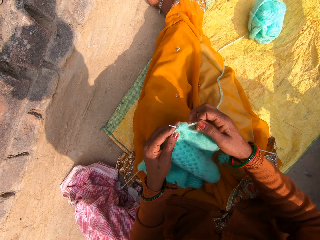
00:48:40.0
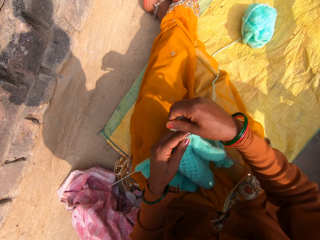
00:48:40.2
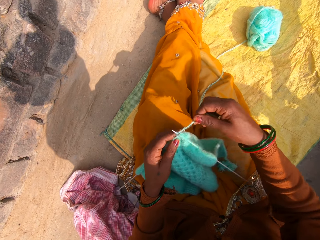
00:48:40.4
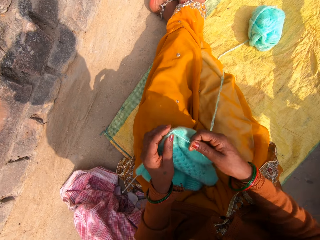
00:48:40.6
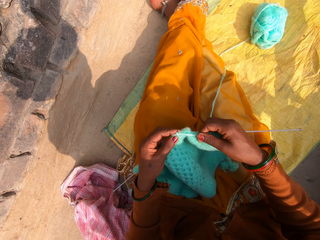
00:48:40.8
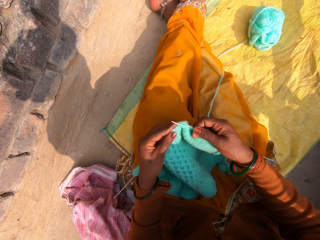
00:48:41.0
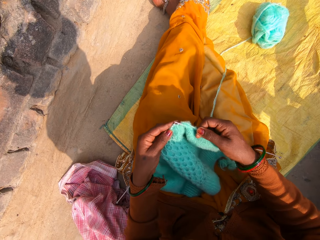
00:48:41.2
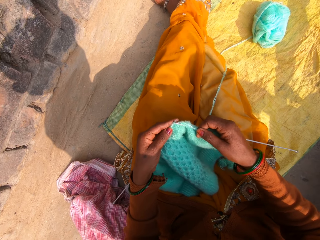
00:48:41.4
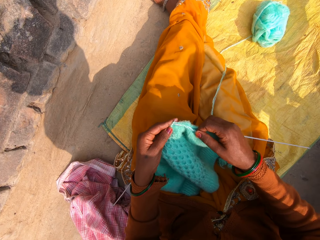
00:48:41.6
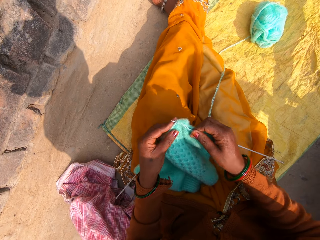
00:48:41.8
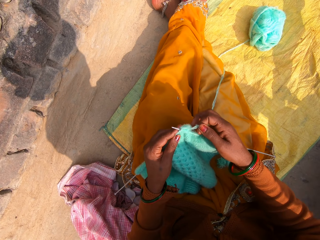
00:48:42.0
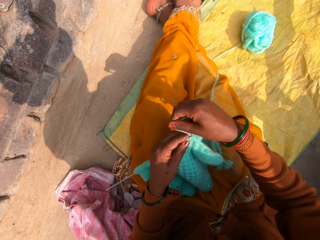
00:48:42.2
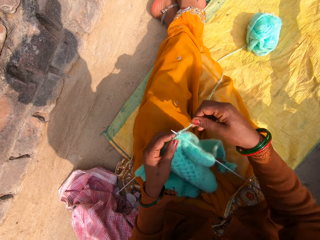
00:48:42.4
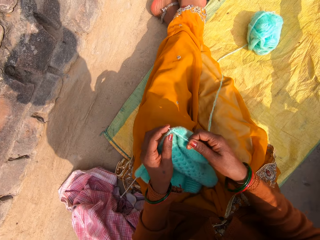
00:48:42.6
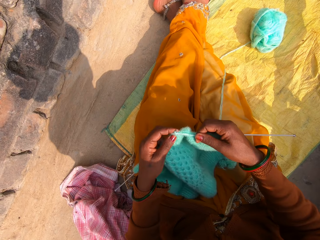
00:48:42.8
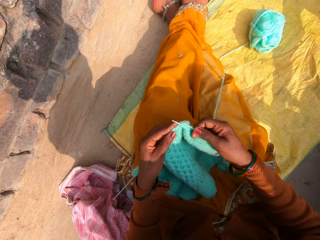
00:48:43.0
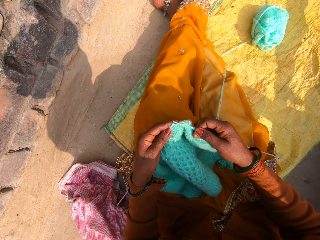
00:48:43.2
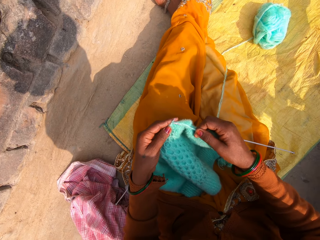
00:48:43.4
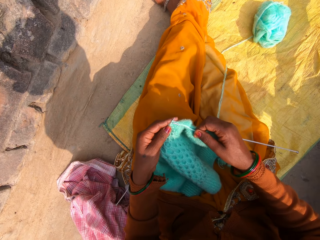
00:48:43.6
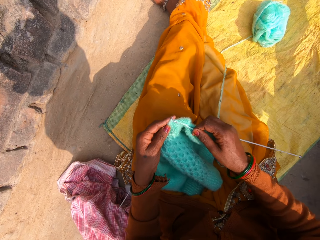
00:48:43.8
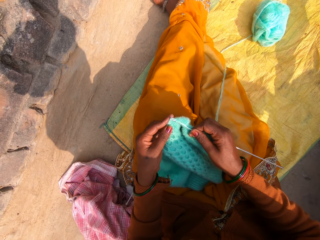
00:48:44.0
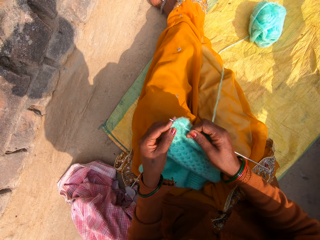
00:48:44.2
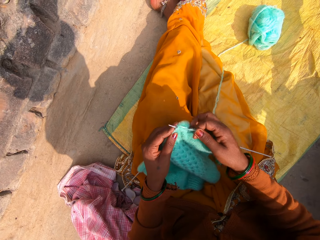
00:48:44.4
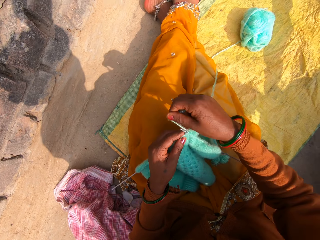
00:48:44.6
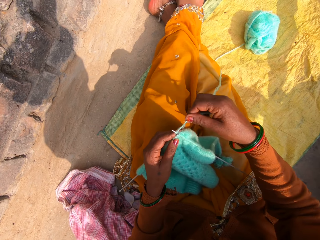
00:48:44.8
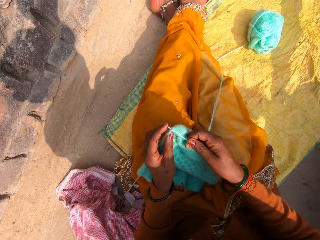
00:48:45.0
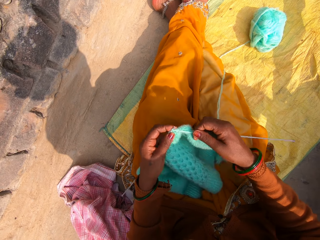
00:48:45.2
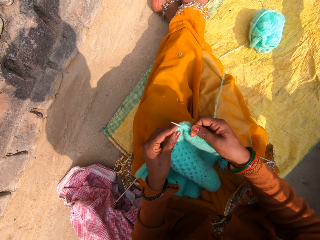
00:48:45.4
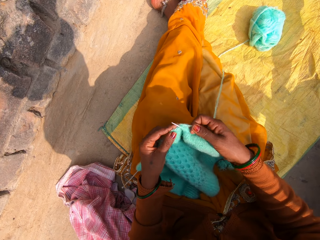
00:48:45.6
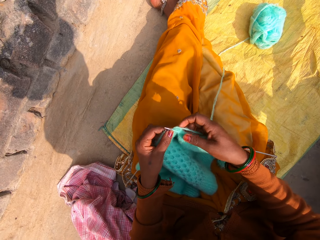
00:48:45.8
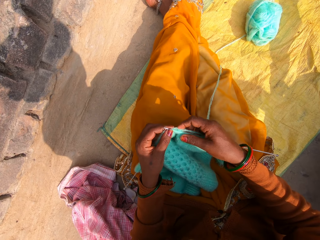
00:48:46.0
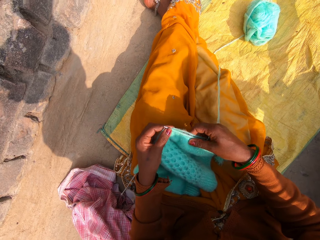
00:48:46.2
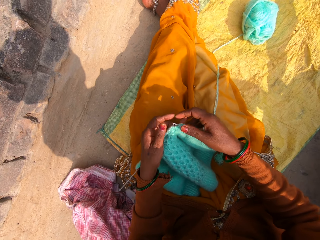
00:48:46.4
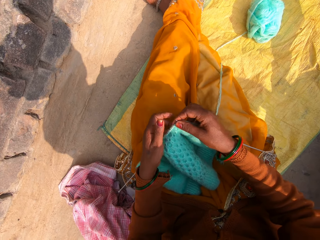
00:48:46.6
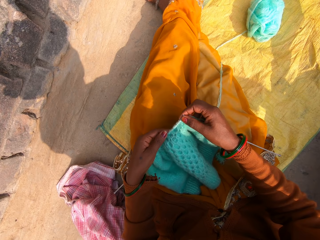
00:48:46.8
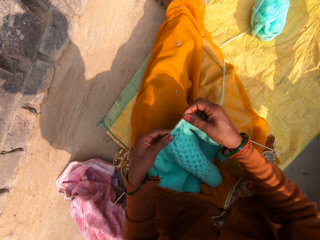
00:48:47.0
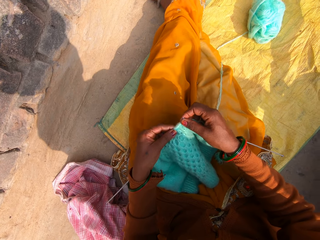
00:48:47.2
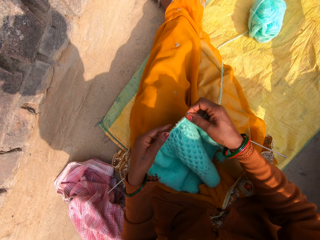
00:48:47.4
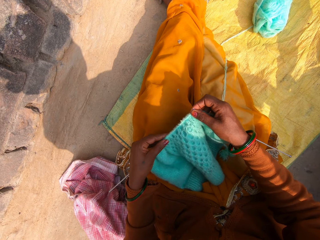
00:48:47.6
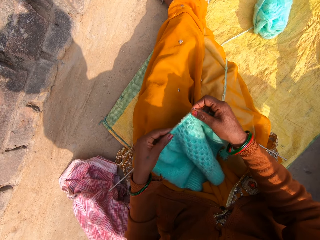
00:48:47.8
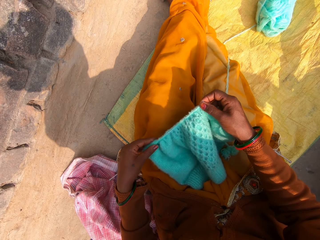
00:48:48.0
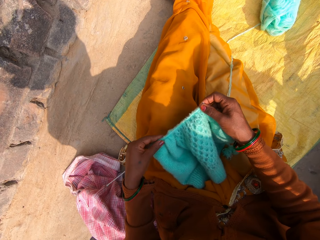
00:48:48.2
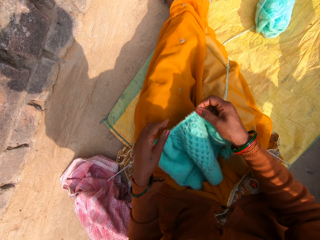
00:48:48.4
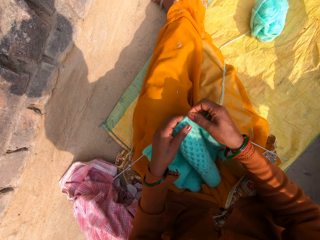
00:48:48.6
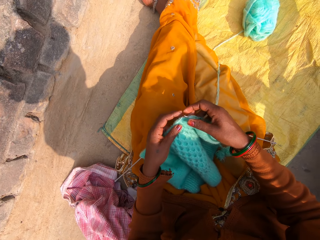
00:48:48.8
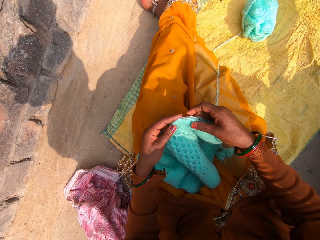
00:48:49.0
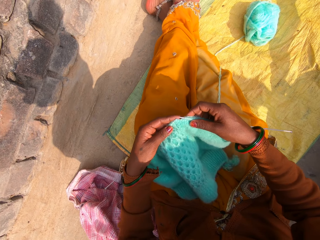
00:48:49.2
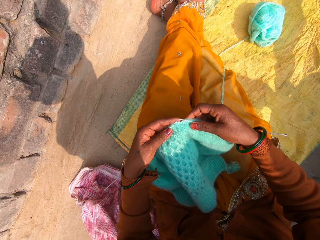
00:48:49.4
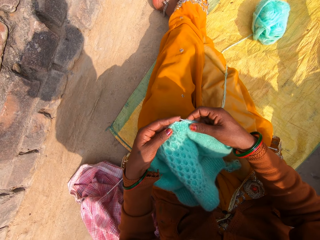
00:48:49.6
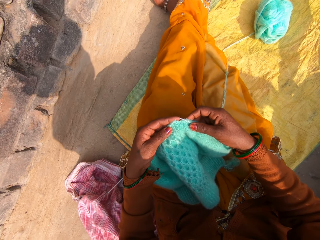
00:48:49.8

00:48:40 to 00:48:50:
The camera wearer sews a piece of yarn using crochet. She adjusts the knitted wool on the knitting pin with her right hand. She adjusts the knitted wool on the knitting pin with her left hand.

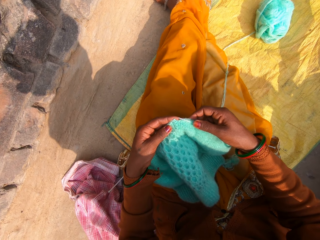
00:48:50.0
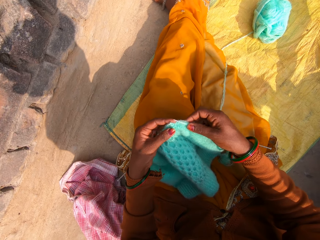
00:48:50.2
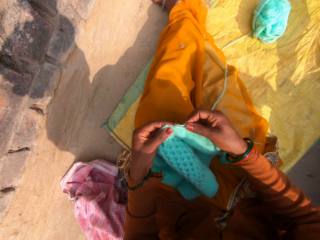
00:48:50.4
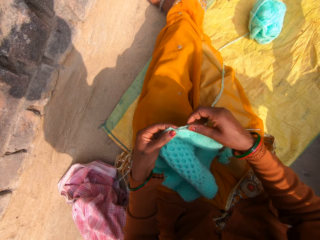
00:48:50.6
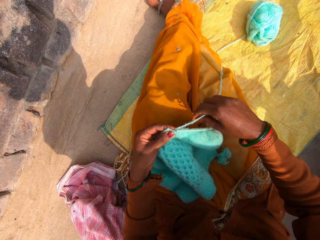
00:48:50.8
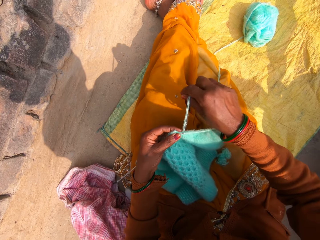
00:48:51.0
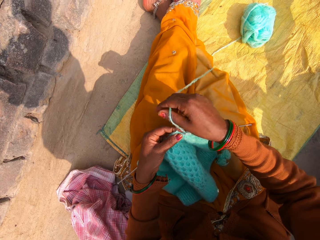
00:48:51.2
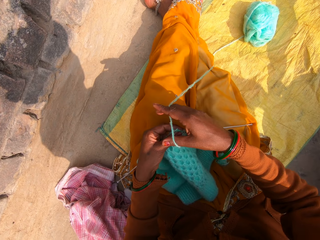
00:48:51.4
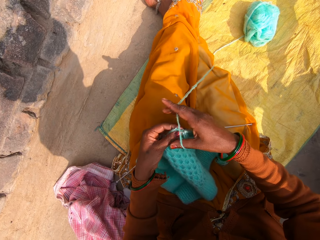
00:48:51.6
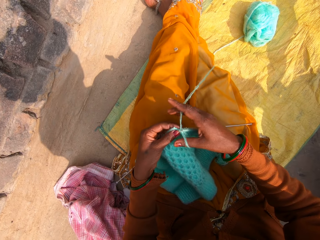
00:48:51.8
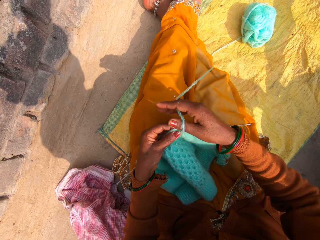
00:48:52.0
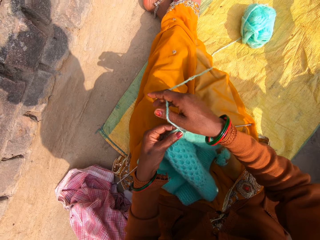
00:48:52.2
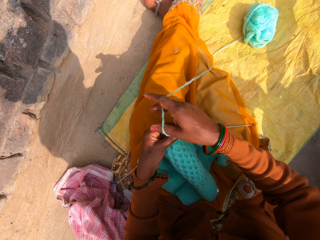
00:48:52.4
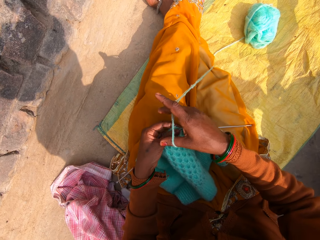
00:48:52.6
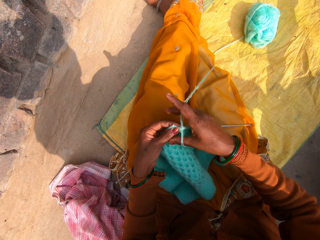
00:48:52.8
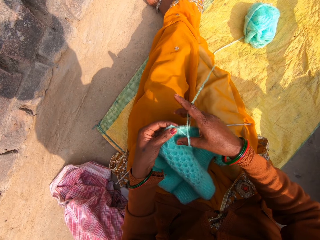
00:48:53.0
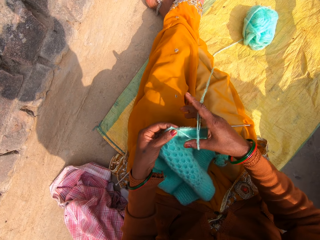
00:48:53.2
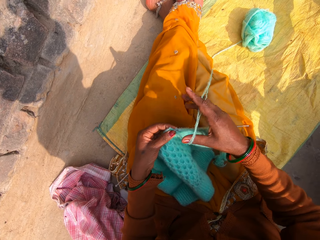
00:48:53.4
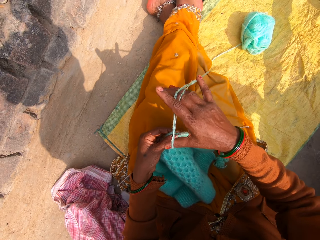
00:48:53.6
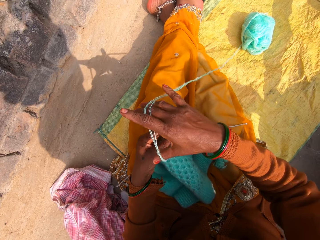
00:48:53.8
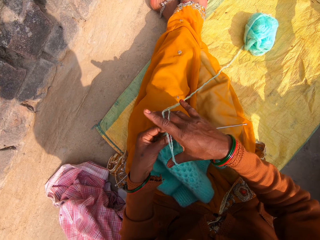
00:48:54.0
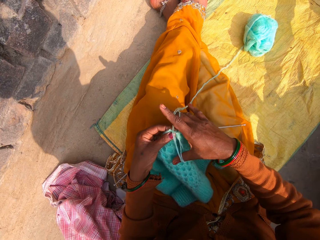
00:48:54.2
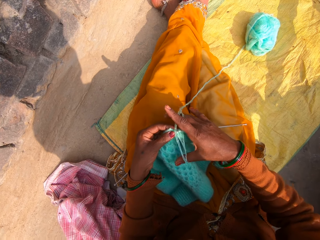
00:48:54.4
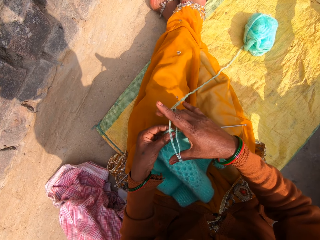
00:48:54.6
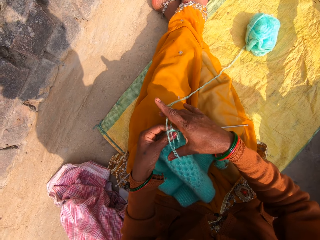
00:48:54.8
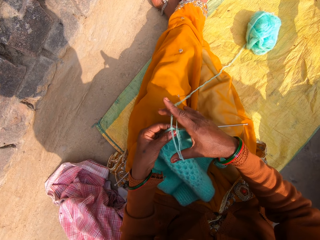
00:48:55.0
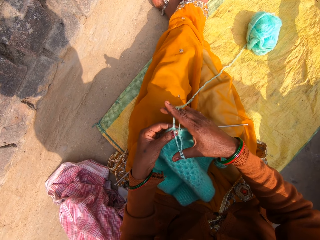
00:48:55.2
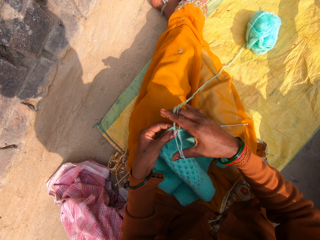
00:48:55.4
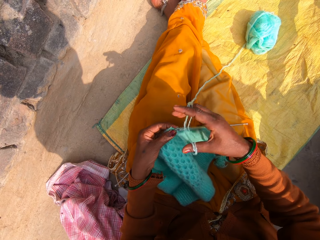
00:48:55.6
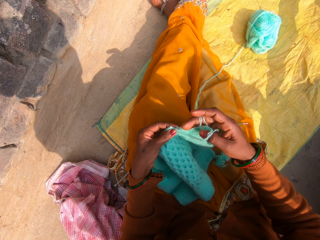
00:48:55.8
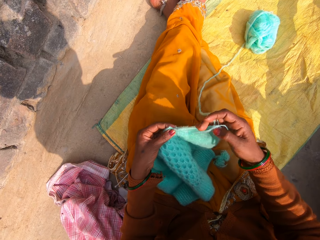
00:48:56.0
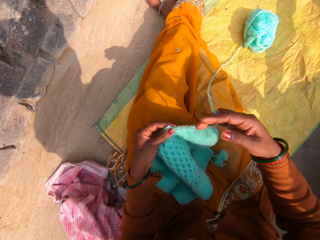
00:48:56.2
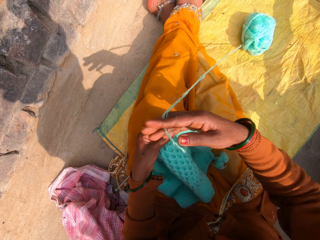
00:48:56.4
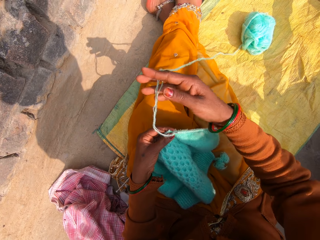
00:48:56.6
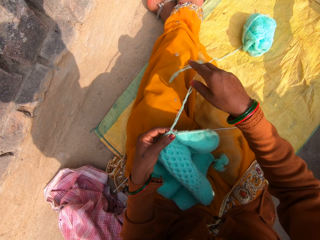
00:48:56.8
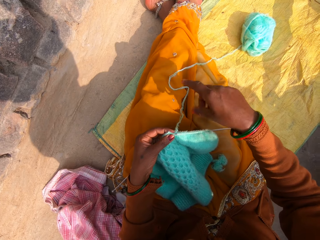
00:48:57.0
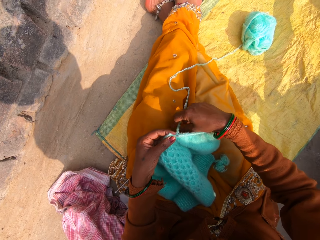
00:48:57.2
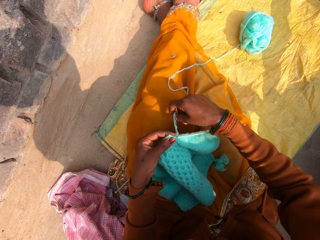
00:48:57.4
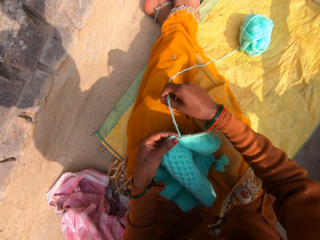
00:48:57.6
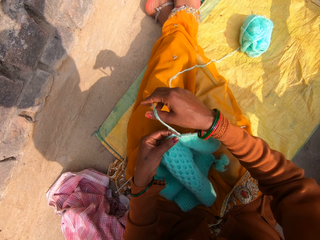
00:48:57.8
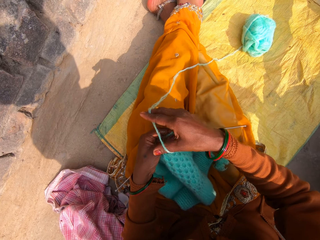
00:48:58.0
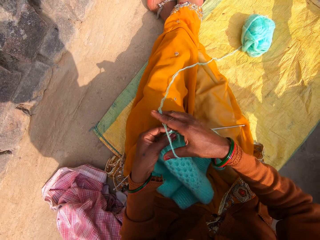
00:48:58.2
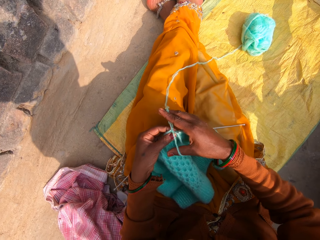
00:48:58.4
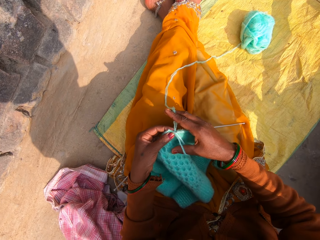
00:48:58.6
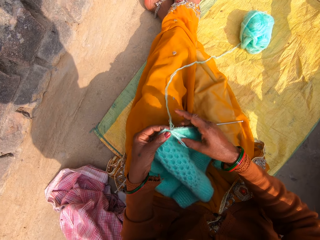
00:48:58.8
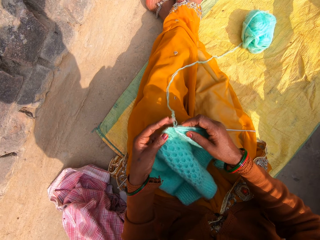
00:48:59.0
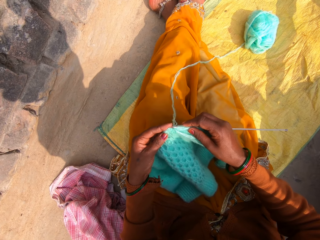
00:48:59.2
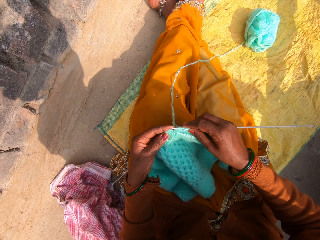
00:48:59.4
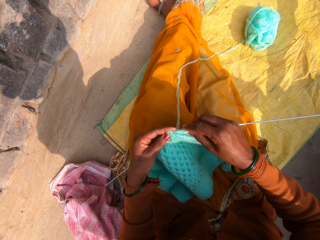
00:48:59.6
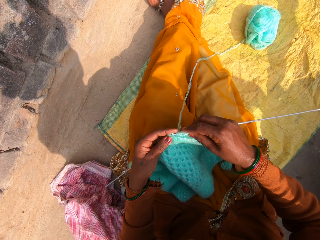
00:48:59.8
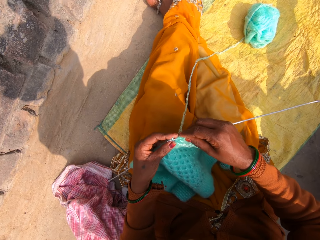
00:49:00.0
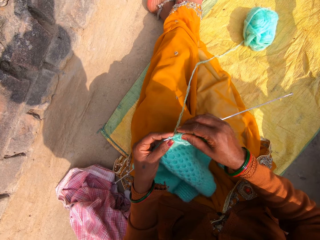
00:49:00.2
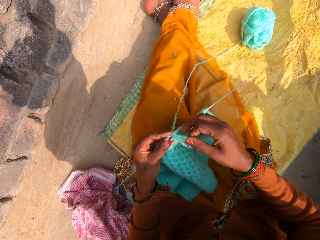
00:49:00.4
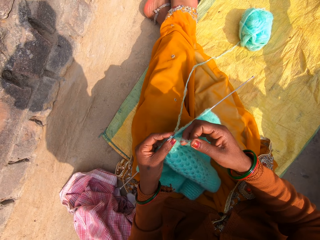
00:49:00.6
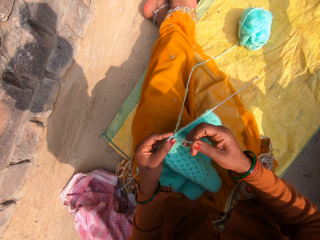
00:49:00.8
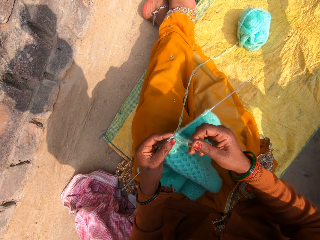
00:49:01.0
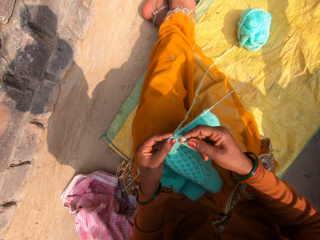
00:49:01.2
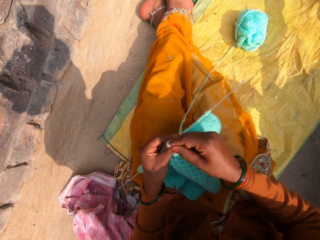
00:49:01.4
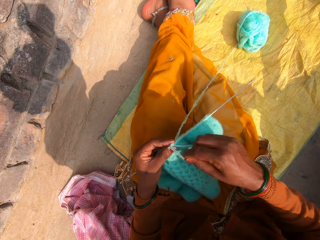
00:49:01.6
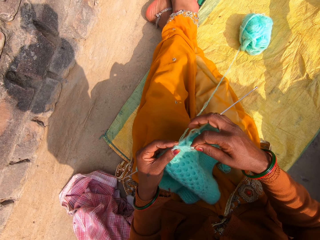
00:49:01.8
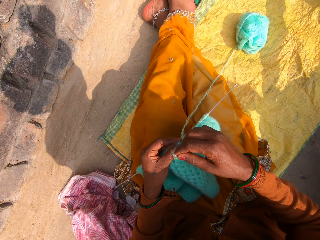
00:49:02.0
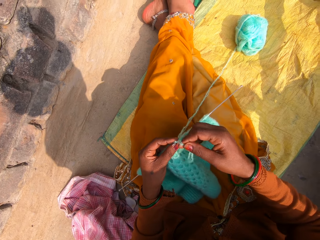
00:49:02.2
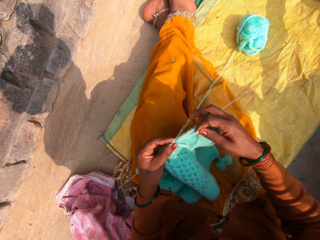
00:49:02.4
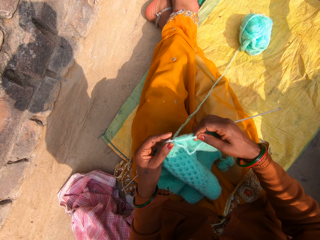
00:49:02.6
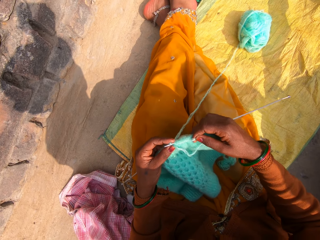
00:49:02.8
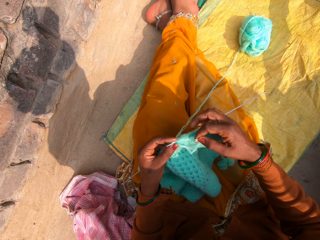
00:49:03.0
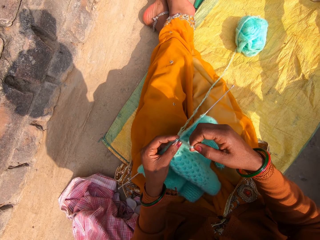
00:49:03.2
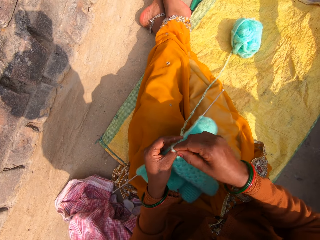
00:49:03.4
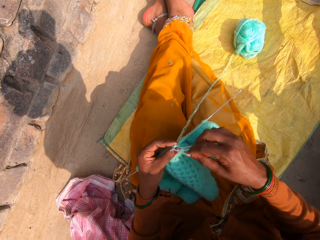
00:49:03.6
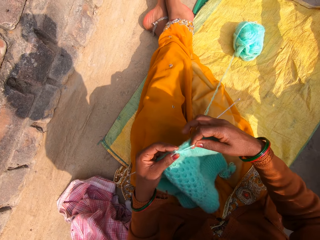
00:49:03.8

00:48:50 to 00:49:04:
The camera wearer sorts the wool on the knitting pin with her right hand. She moves the yarn cord across the crochet. She continues knitting with the wool and the knitting pins.
